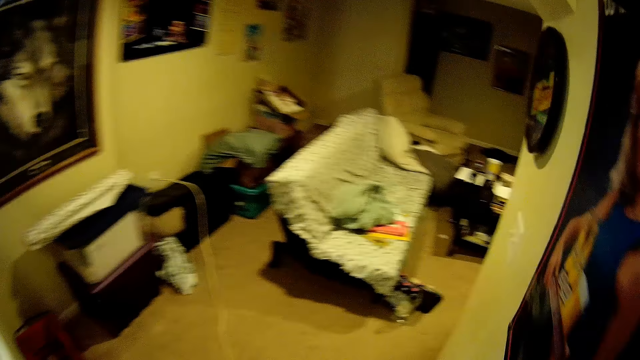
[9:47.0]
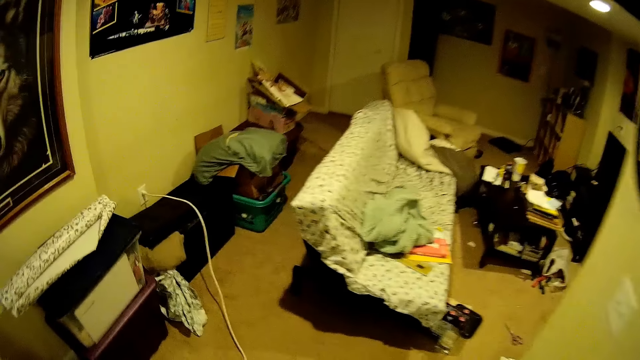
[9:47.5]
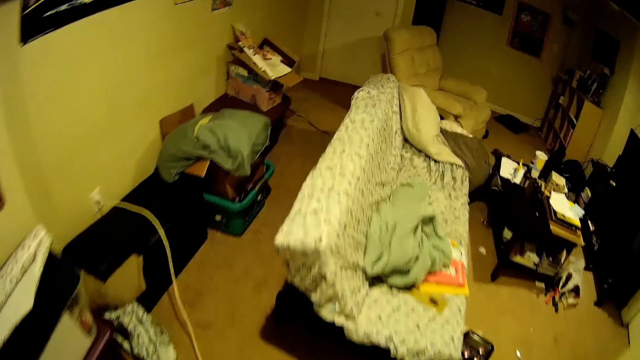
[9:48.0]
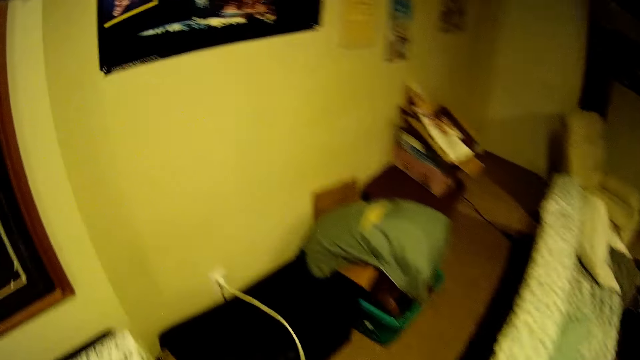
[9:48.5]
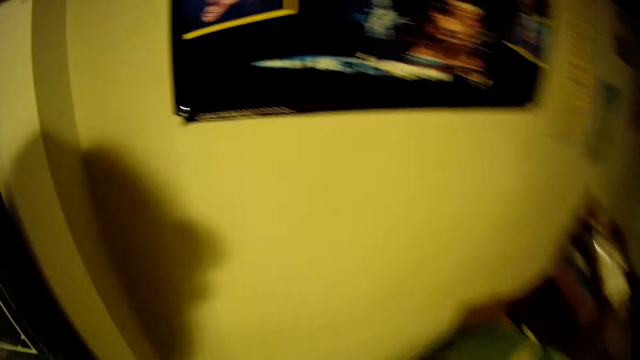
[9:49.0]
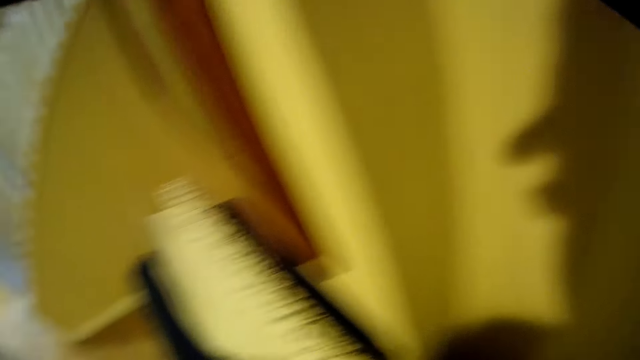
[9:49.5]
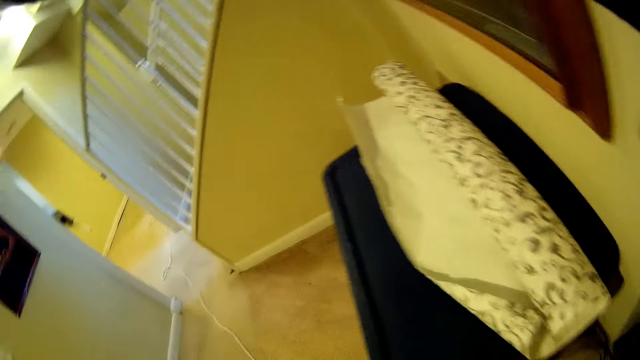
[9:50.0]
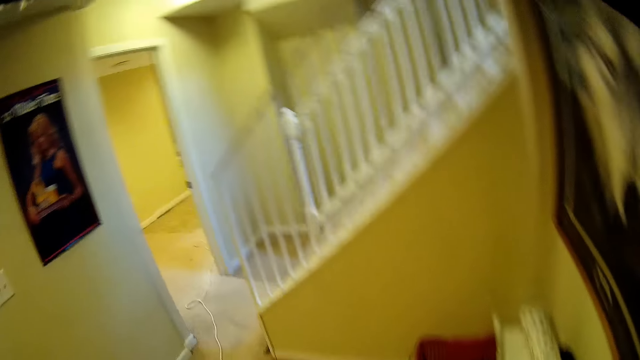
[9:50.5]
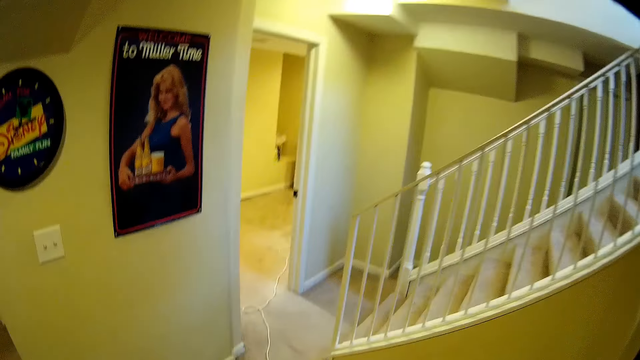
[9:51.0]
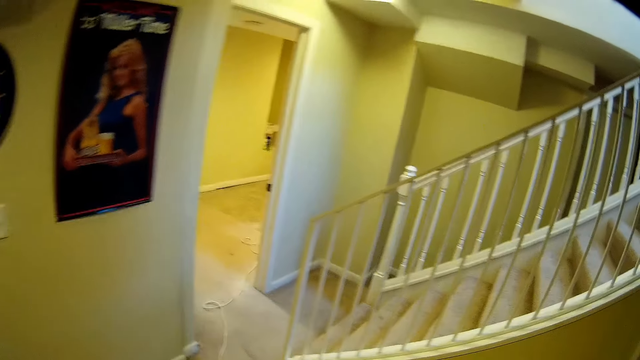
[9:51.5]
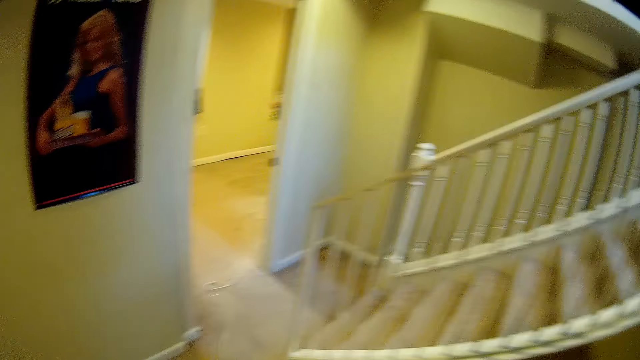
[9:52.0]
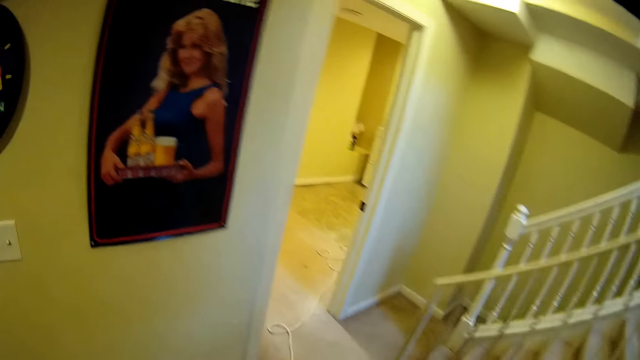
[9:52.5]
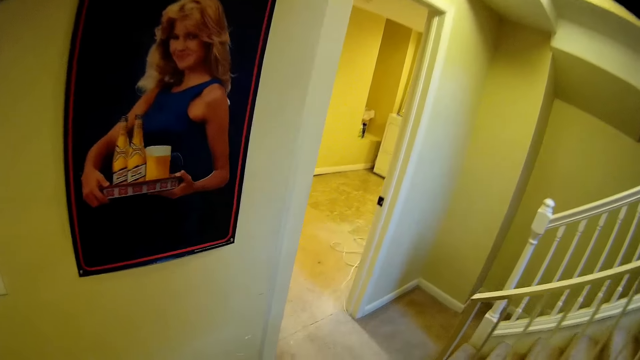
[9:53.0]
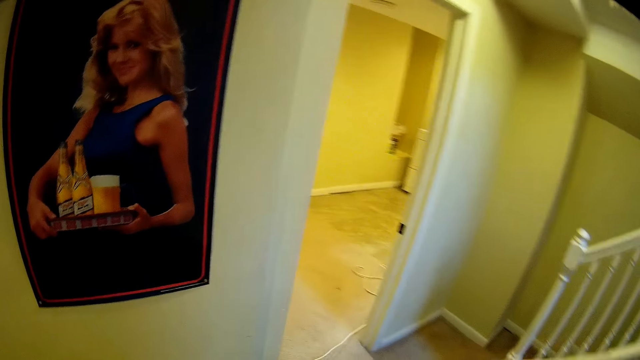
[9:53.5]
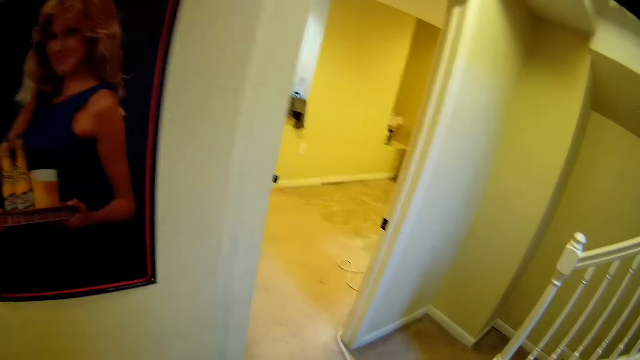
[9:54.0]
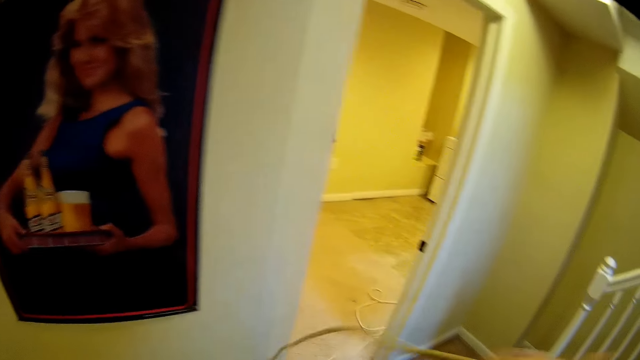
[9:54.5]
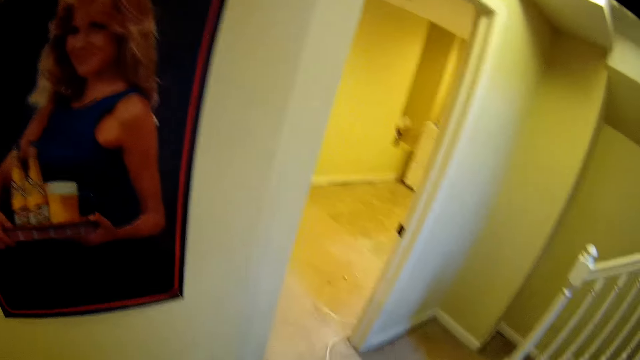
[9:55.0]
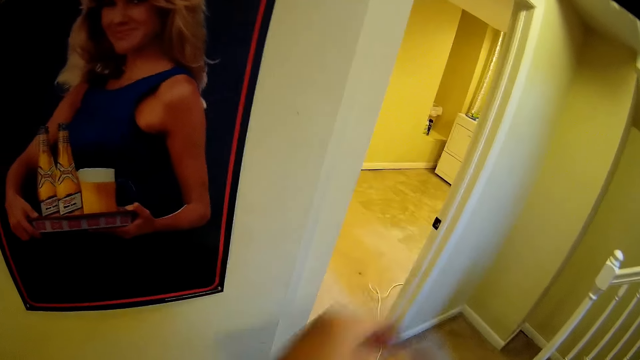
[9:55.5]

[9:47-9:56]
The camera wearer removes the cable on the socket. They turn around the room. They walk around the room.

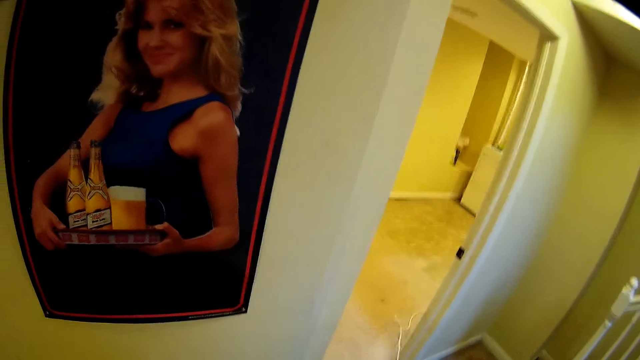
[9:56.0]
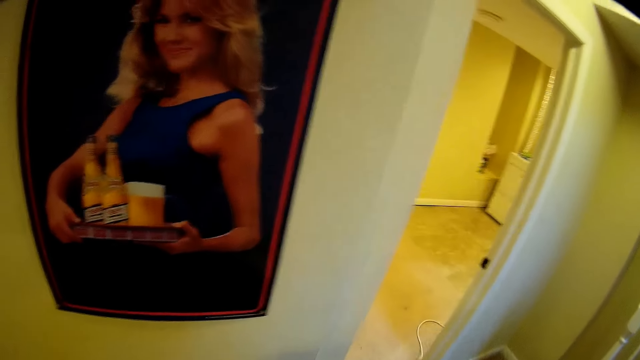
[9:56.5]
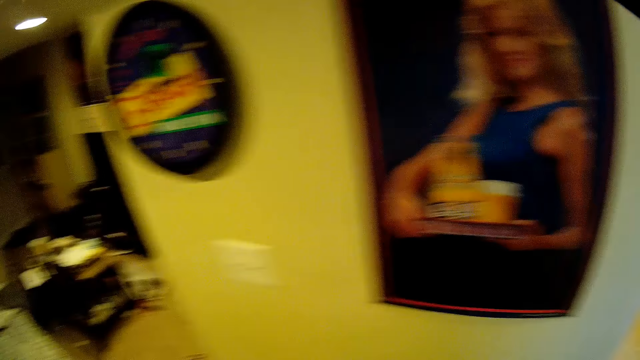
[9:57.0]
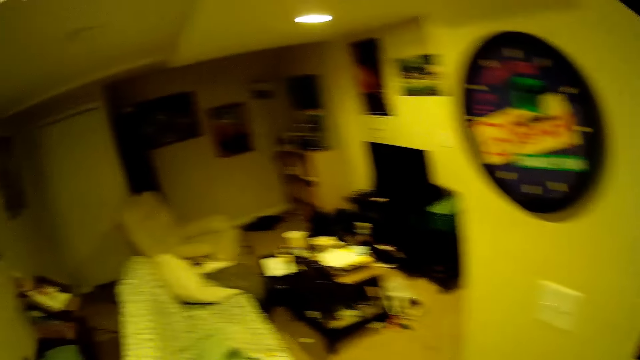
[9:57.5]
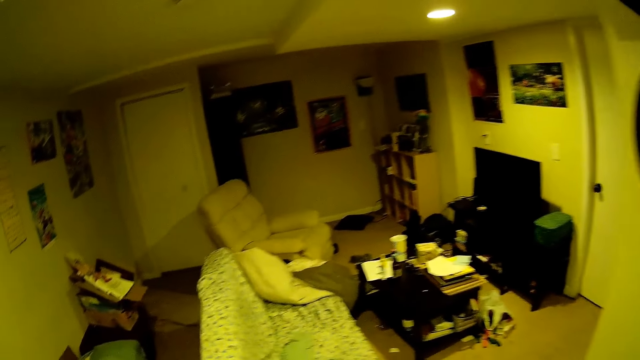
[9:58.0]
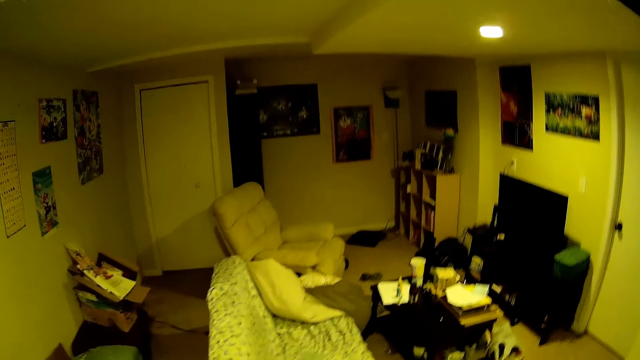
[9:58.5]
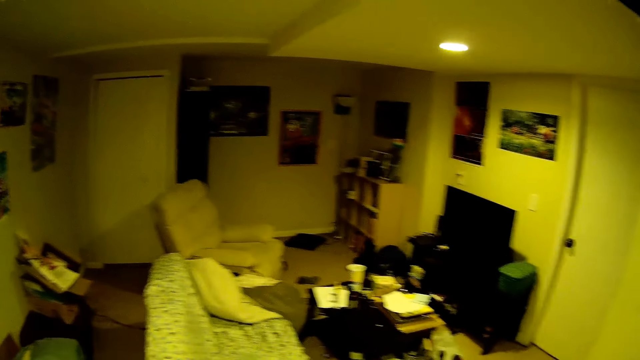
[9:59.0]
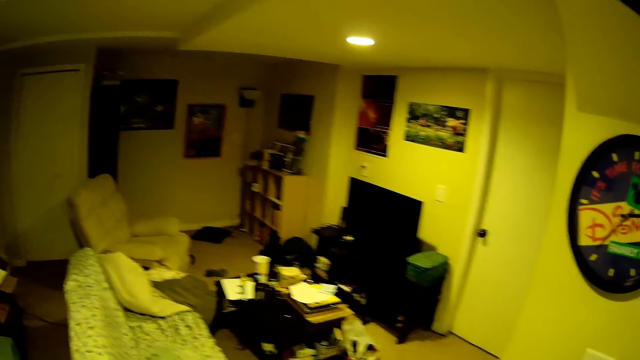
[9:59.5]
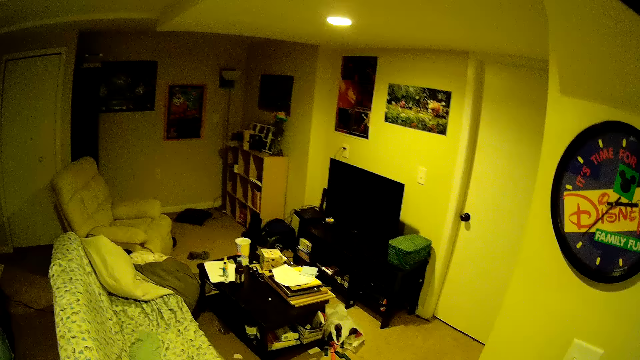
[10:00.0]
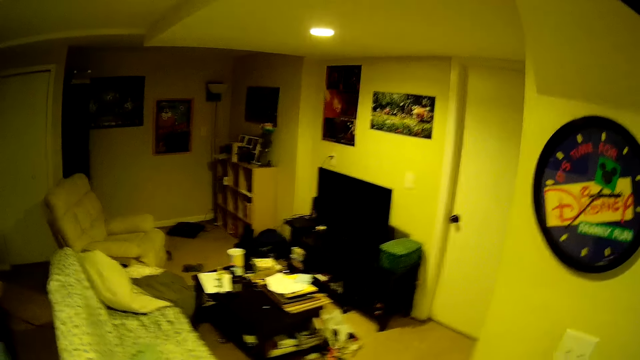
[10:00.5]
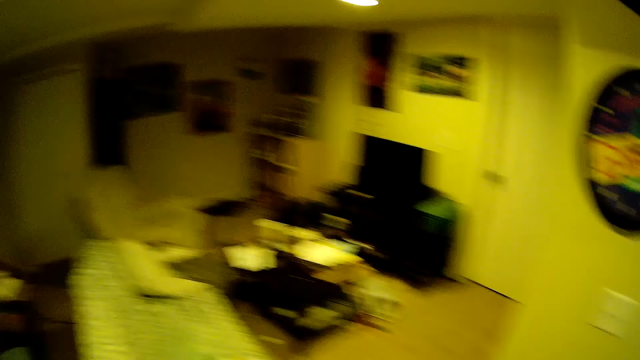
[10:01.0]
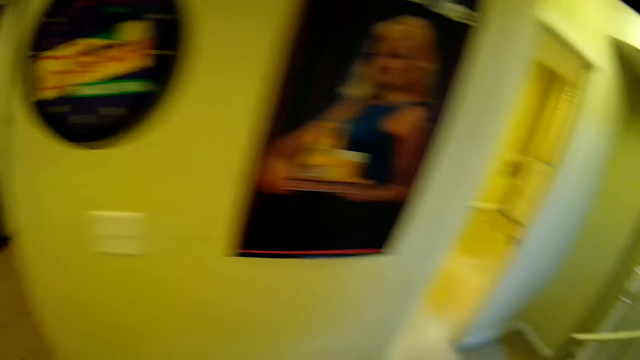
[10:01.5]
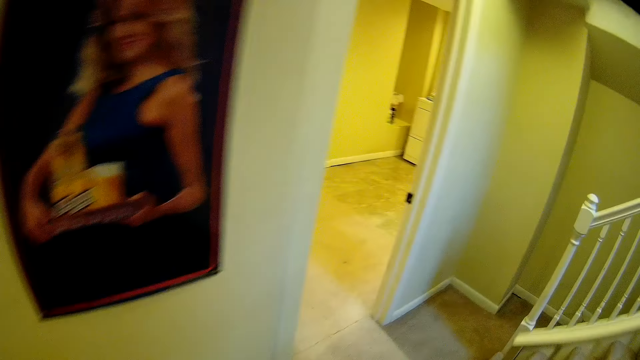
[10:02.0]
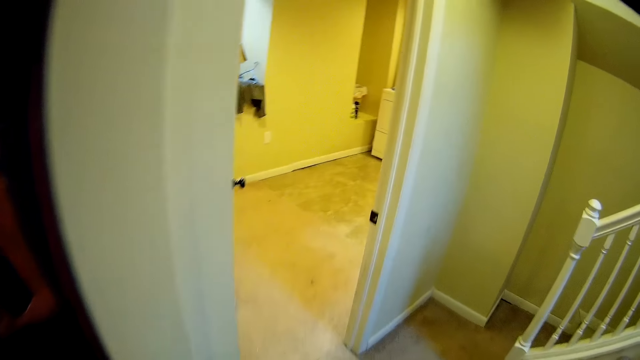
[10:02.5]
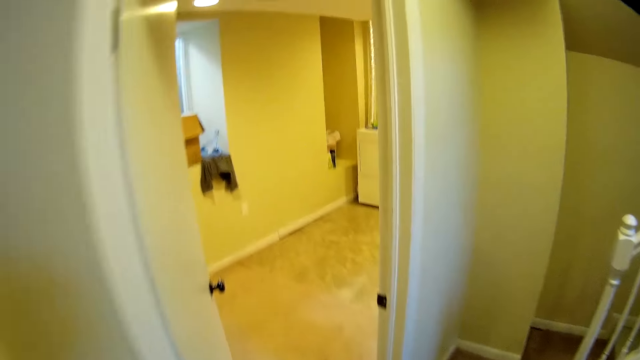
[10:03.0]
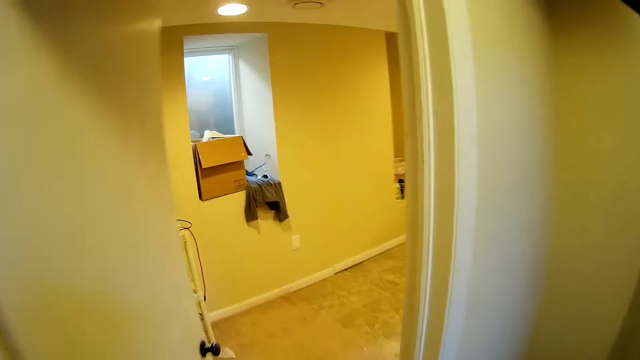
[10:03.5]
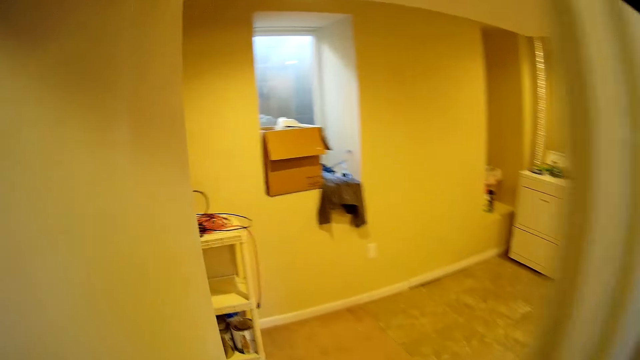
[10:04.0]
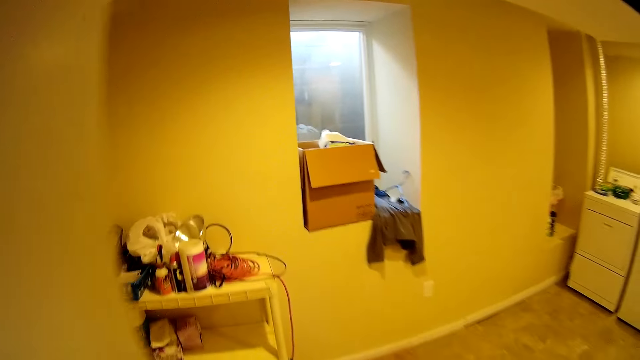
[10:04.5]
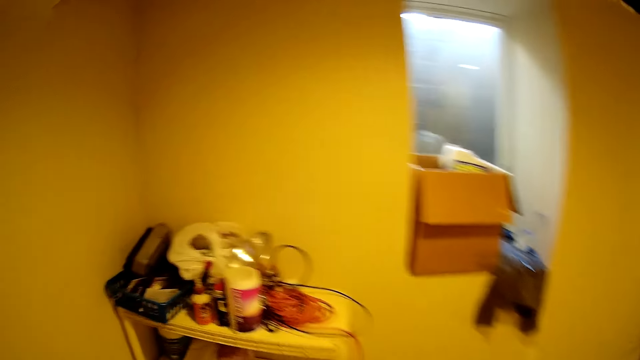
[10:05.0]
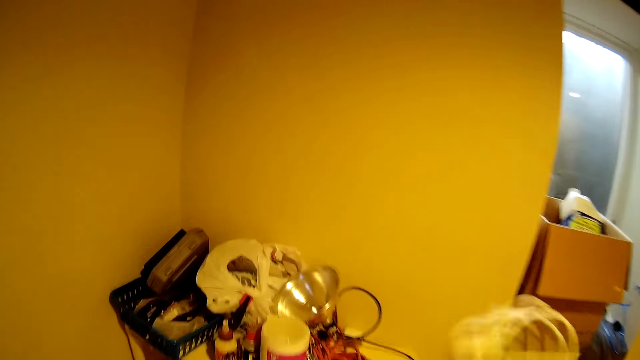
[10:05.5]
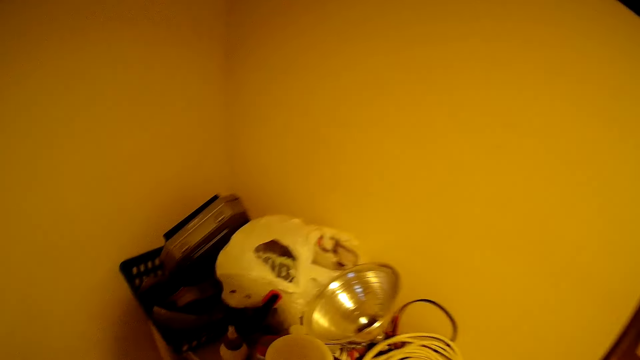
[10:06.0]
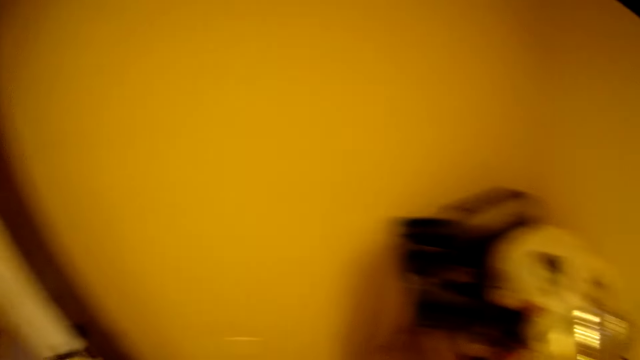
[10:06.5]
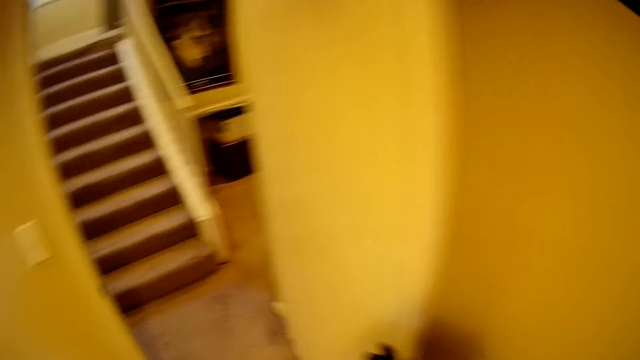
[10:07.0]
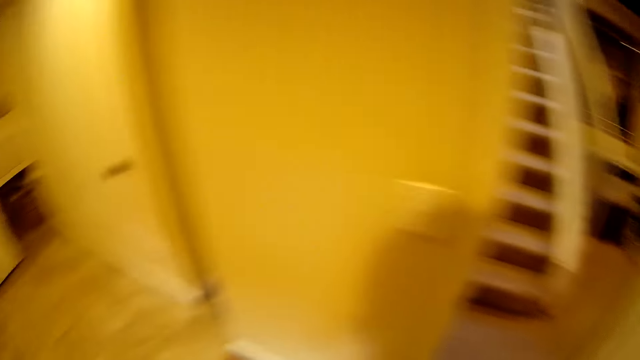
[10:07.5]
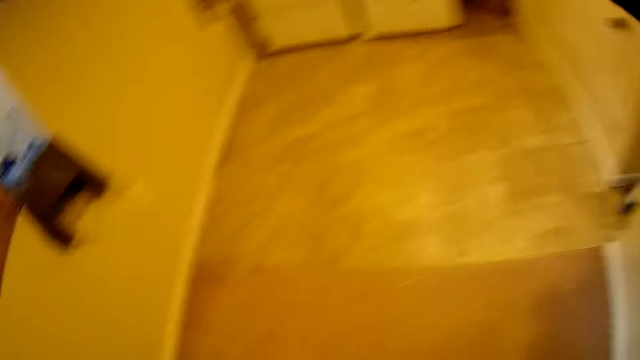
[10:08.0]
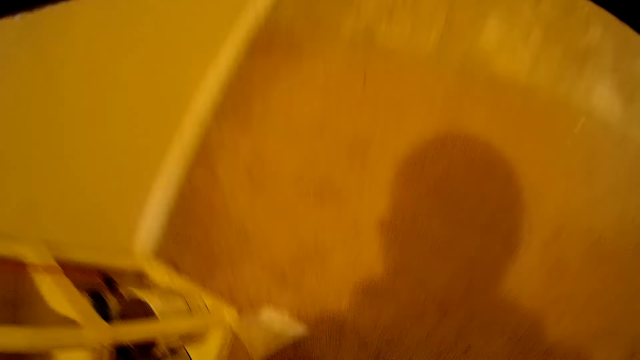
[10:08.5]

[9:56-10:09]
The camera wearer turns around the room. They look around the room. They walk around the room. They put the cable on the rack. They turn around the room. They move around the room.
